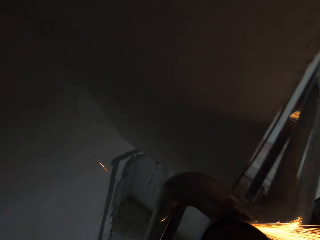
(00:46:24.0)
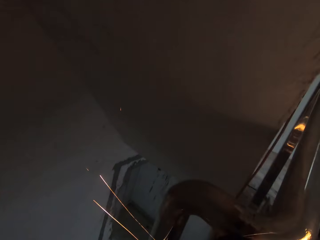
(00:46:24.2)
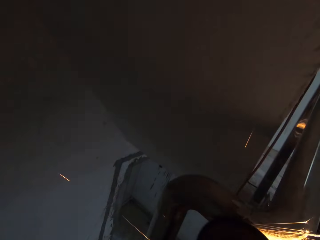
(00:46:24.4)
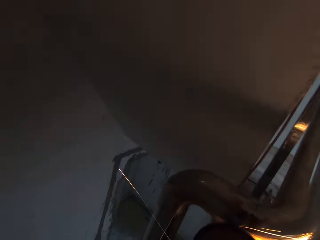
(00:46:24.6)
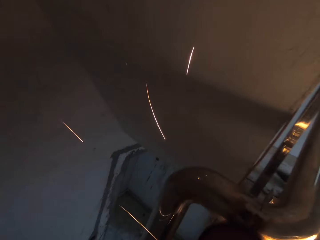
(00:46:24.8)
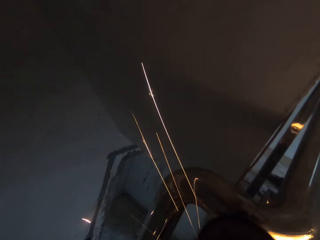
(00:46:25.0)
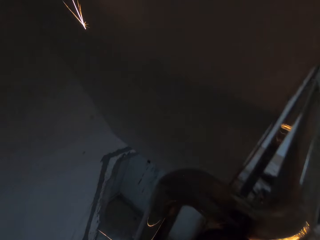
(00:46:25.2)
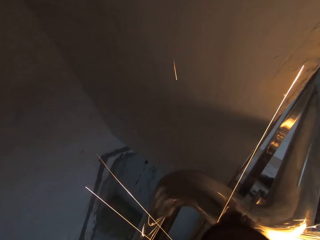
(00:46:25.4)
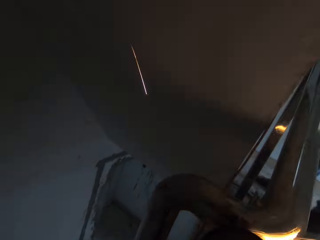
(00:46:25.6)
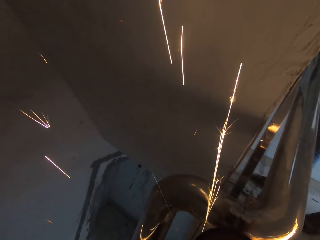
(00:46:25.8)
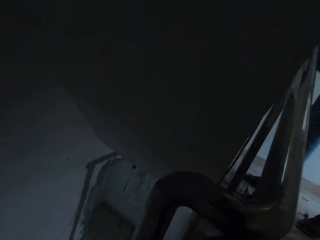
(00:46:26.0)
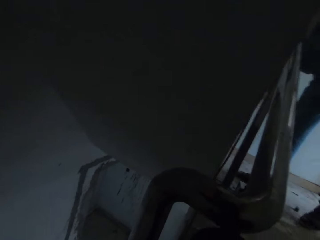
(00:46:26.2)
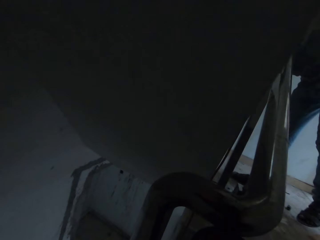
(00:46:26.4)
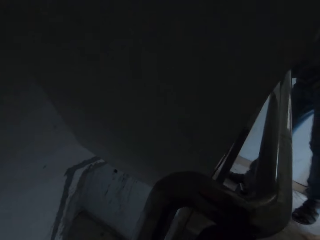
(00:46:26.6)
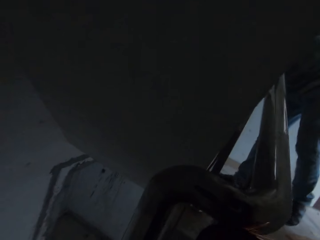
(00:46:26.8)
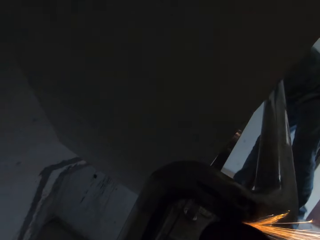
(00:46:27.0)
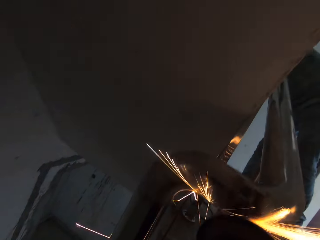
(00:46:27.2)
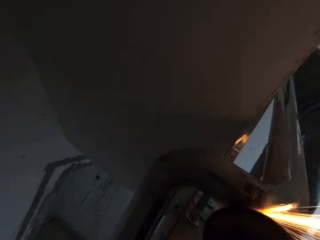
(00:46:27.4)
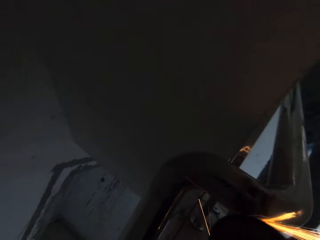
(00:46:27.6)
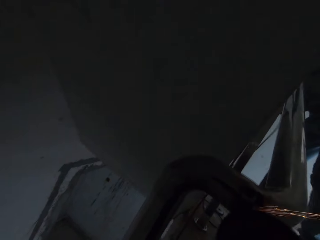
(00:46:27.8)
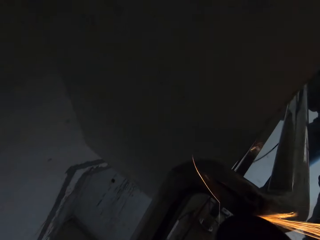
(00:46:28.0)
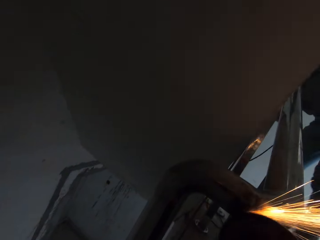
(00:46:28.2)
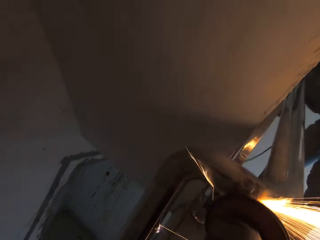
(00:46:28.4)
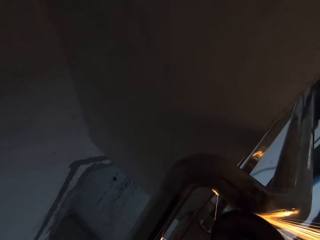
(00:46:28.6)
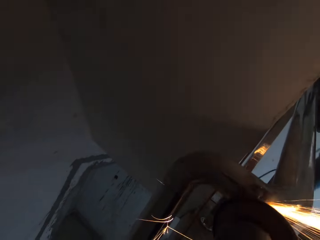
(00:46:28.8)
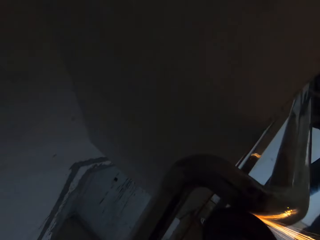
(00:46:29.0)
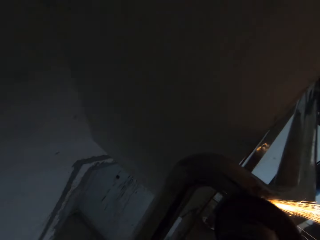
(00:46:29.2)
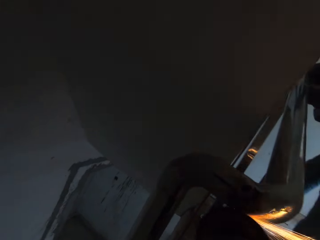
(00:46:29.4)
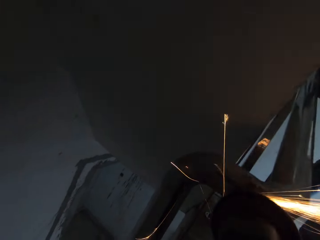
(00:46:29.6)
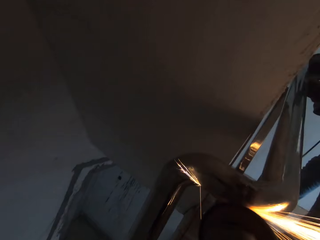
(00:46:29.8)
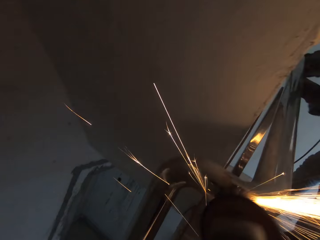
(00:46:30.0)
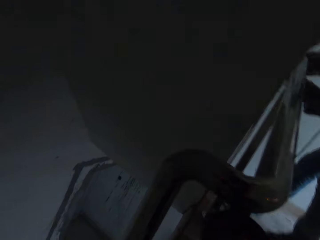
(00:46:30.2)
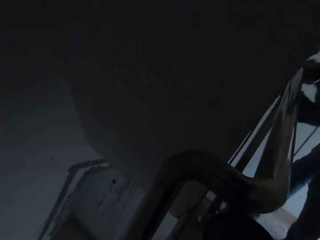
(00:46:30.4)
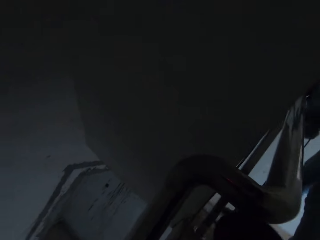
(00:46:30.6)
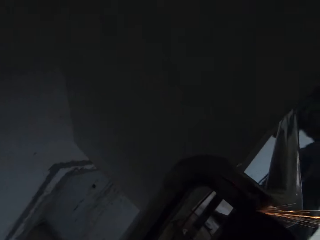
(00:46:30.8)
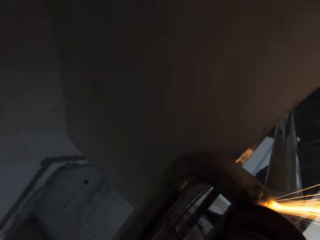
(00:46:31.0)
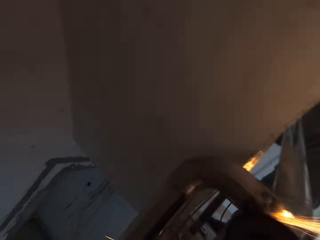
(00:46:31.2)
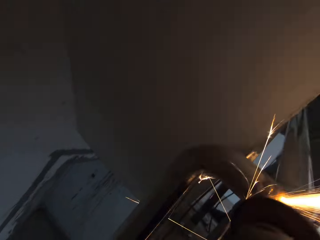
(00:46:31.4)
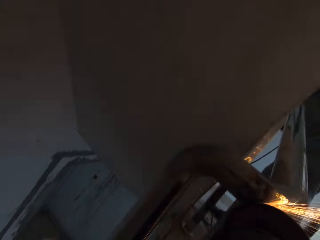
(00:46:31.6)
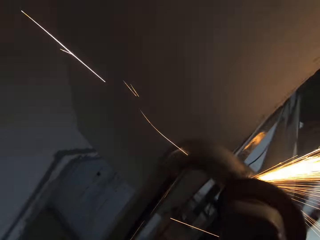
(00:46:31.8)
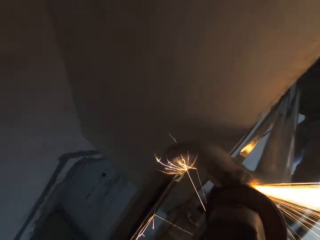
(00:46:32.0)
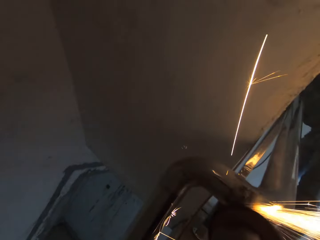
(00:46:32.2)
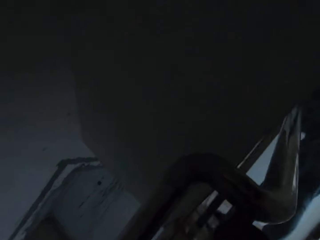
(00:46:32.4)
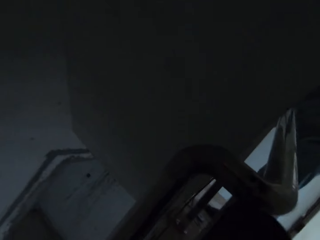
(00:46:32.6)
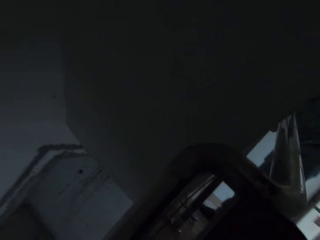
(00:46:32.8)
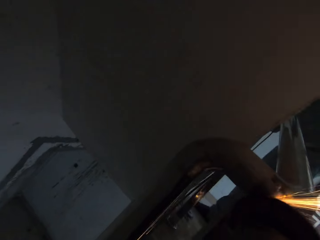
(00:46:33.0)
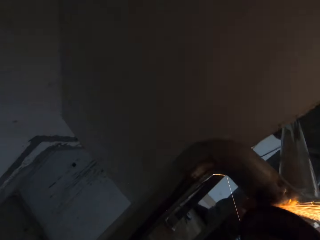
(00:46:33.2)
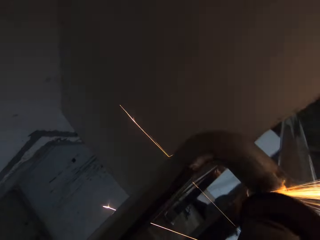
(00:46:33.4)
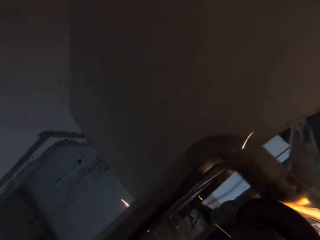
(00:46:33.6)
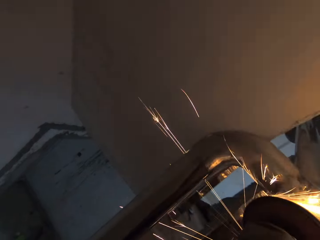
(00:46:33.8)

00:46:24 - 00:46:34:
The camera wearer pauses. They refine a metal railing. They pause. They smoothen another part of the stair railing with the angle grinder. They pause. They refine the metal railing.

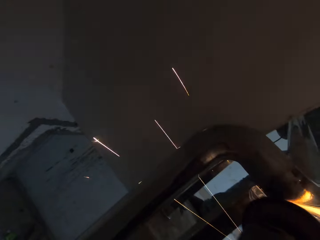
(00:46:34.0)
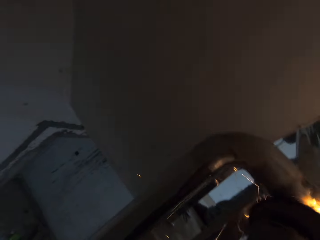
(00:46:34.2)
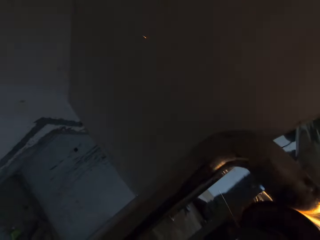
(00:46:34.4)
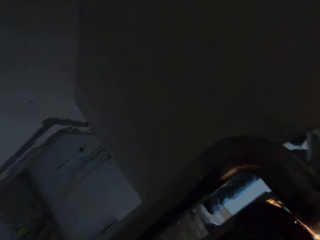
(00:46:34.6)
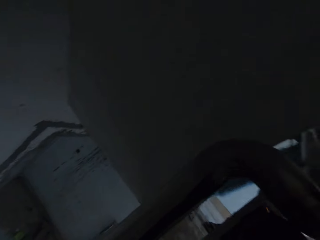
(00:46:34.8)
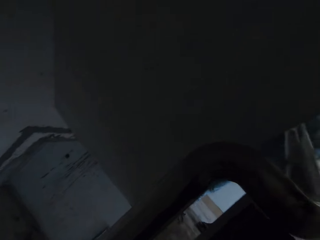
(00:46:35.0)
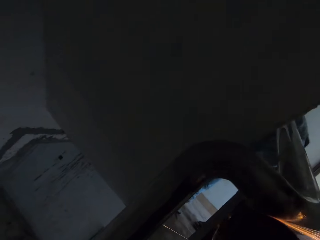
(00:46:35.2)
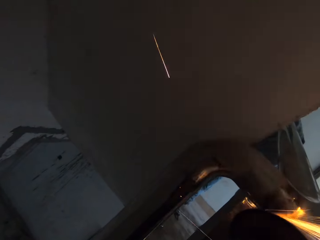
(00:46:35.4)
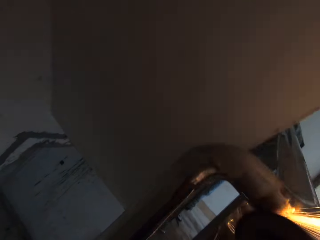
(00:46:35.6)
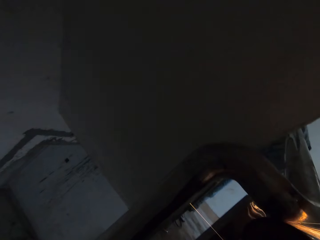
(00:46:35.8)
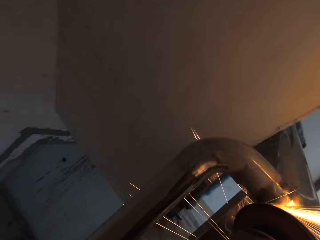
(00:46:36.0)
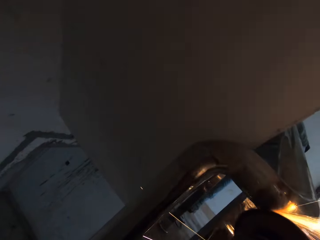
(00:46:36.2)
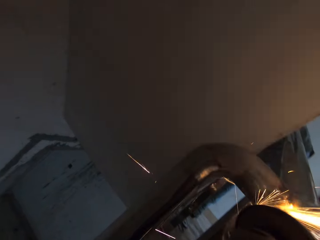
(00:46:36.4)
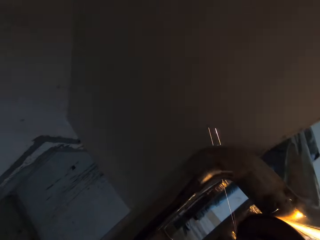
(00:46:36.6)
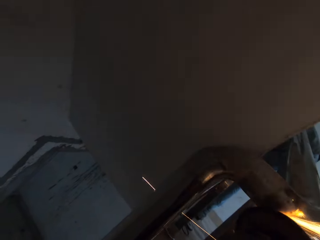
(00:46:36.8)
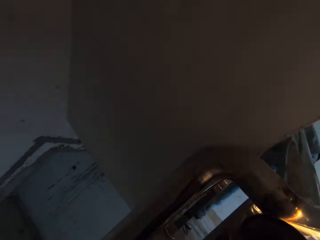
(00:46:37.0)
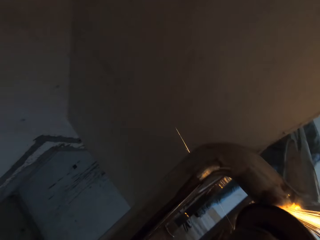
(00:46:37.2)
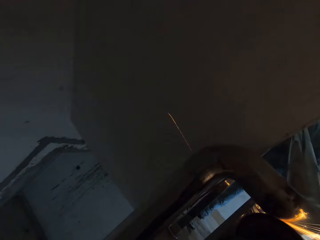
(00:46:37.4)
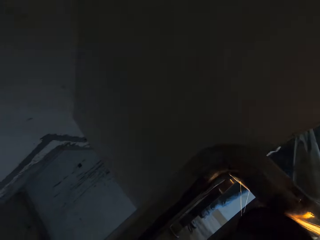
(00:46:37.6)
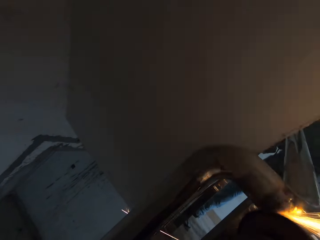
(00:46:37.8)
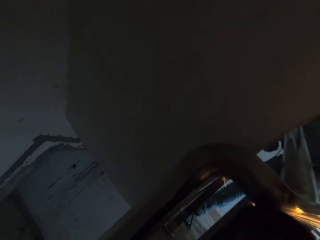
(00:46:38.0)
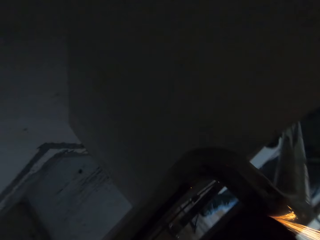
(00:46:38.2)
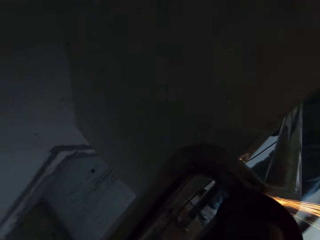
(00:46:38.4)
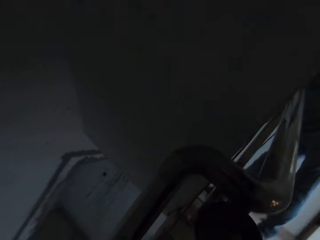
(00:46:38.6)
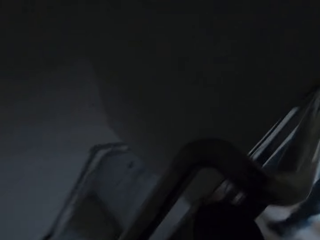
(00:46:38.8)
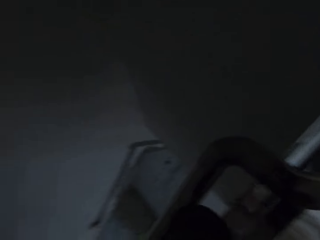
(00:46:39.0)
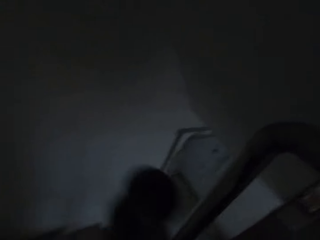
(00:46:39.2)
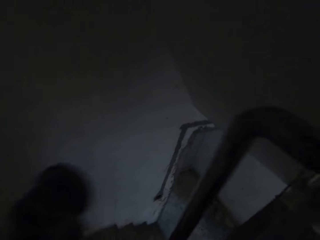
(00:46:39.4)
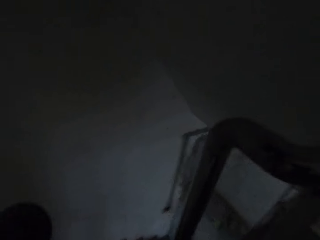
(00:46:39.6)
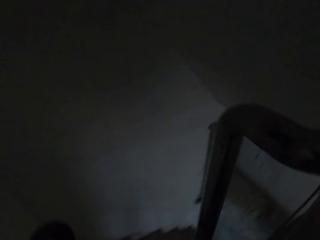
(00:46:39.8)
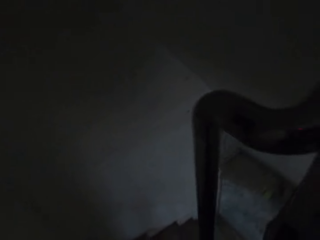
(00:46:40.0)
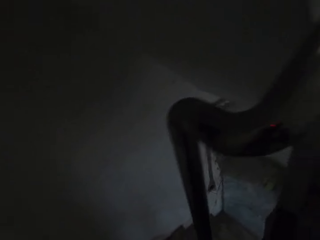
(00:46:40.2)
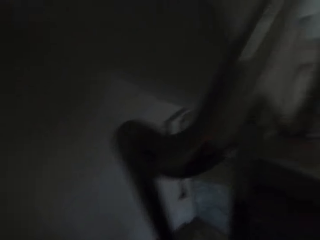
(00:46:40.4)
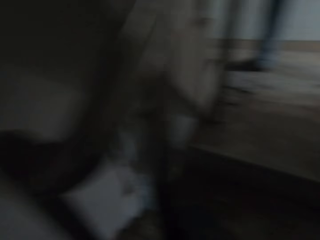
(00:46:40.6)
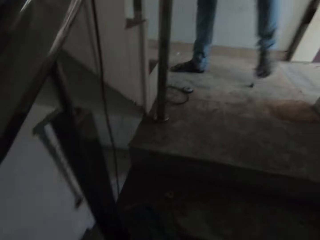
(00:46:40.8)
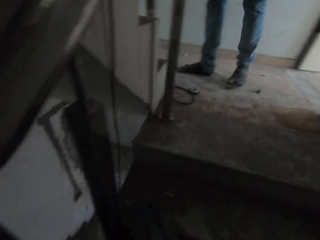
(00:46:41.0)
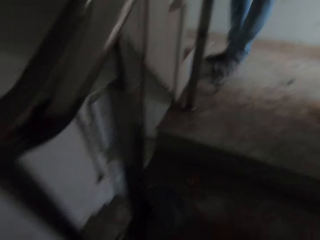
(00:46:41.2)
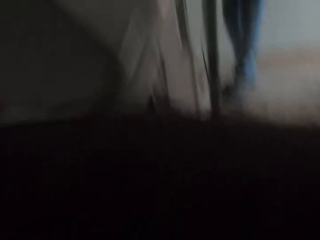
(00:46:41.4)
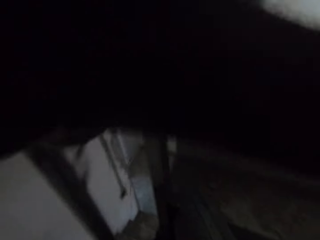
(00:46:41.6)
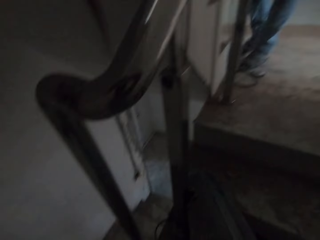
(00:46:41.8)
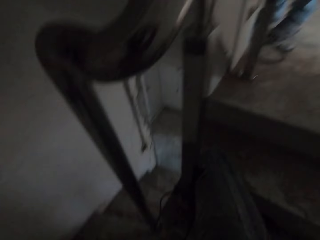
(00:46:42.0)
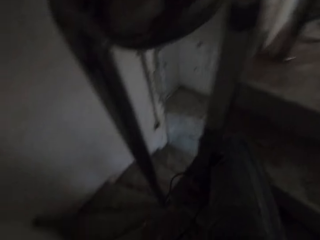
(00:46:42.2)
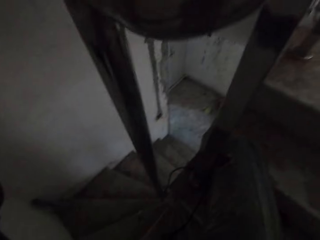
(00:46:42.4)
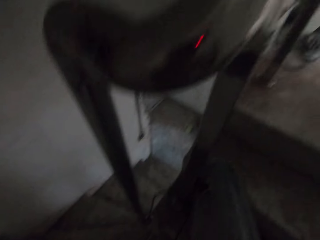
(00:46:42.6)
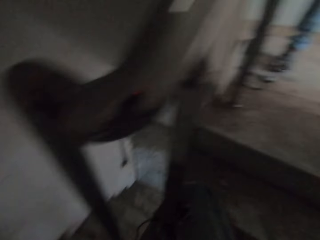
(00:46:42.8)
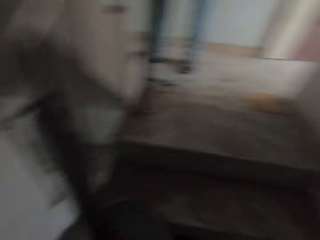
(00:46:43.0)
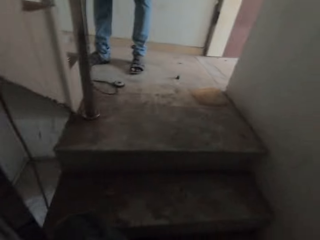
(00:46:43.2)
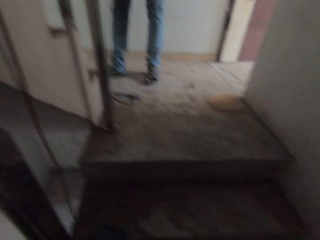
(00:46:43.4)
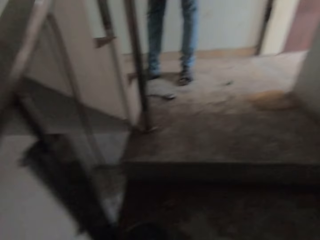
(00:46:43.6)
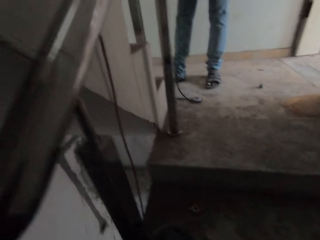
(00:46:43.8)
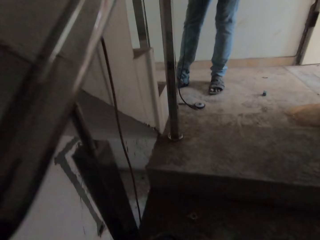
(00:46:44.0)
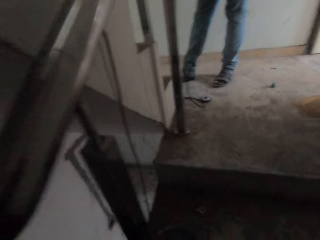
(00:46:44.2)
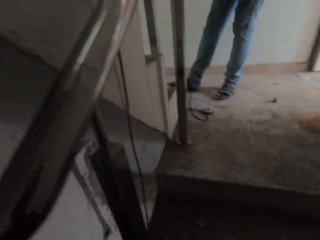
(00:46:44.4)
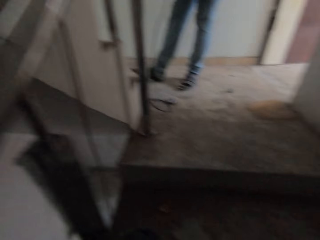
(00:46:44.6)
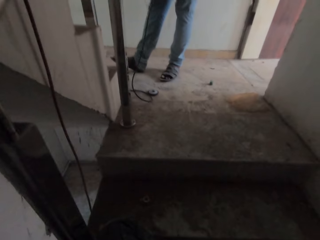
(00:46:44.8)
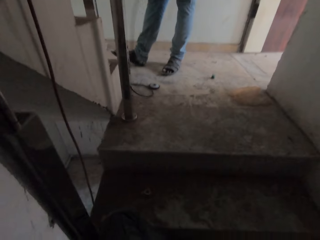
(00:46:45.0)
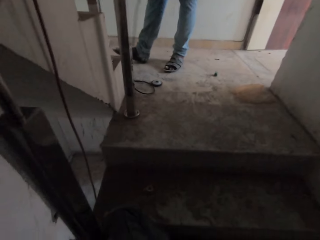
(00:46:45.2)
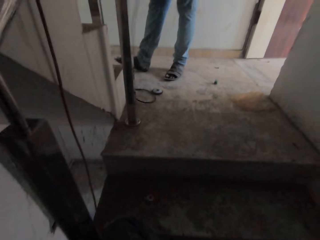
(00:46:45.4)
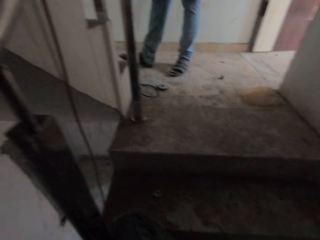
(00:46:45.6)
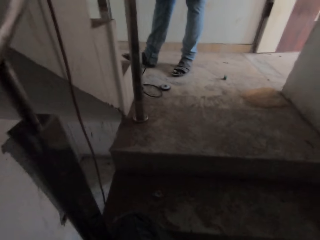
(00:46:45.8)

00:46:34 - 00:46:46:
A man moves his body. The camera wearer refines a metal railing. He moves his hand and moves his head. The man walks around the room. The camera wearer looks around the building. The man holds and rolls a cable.
